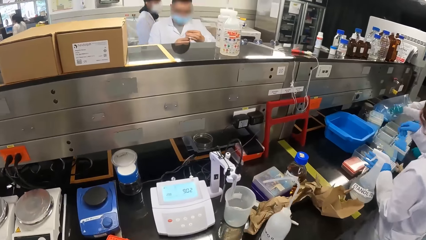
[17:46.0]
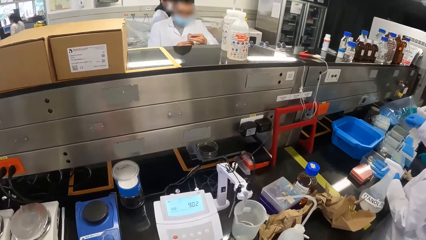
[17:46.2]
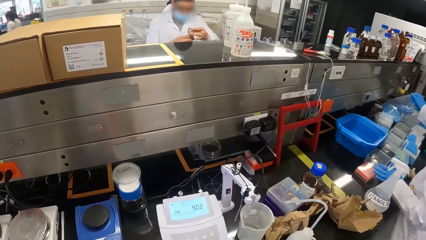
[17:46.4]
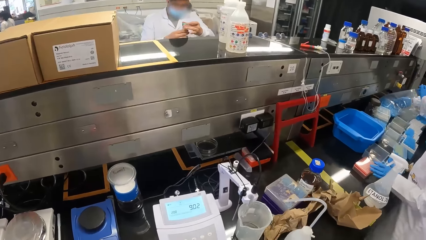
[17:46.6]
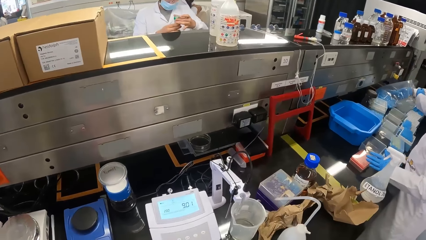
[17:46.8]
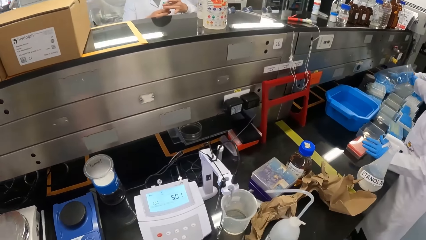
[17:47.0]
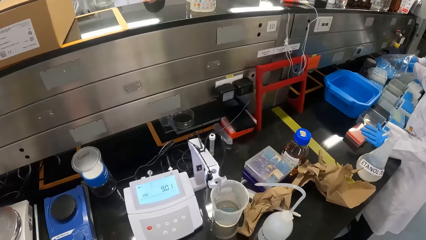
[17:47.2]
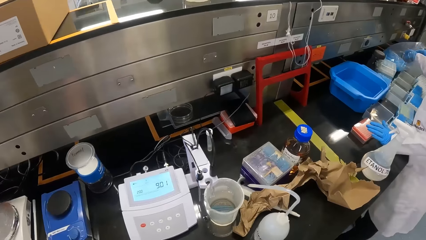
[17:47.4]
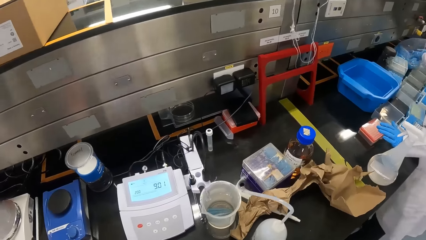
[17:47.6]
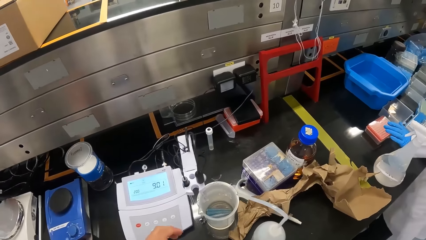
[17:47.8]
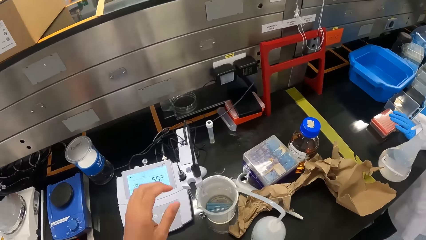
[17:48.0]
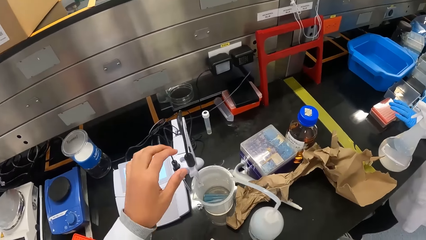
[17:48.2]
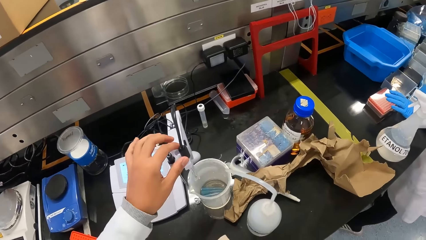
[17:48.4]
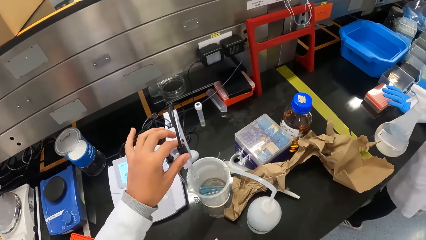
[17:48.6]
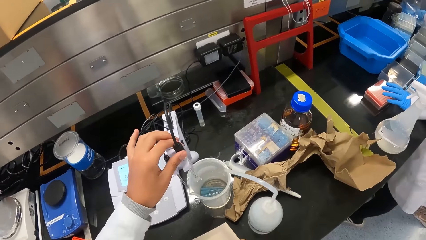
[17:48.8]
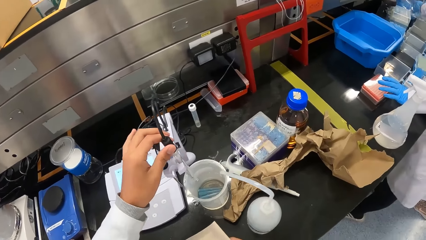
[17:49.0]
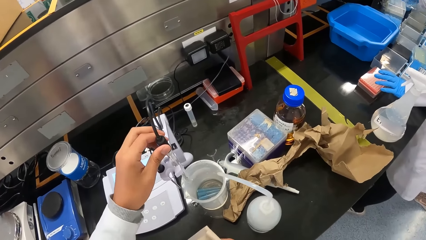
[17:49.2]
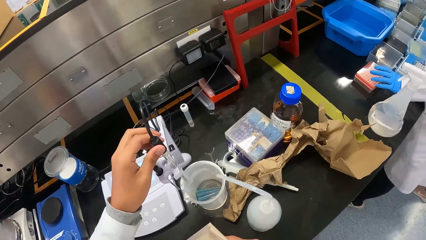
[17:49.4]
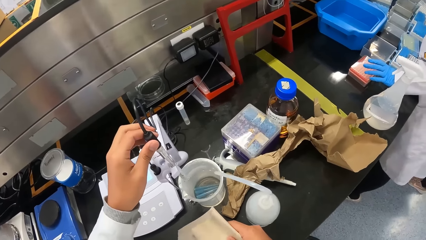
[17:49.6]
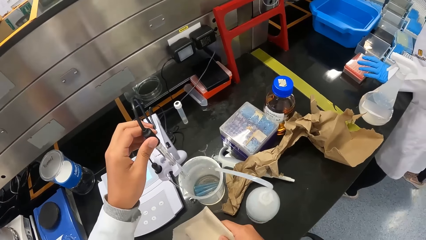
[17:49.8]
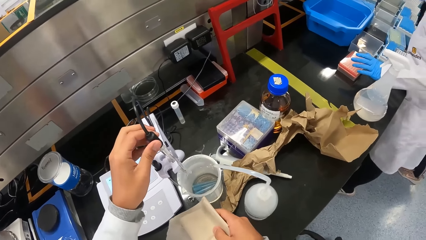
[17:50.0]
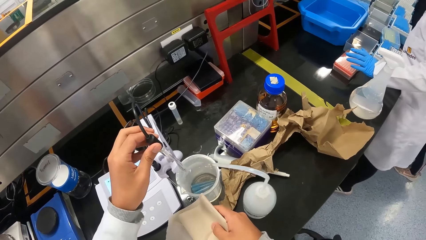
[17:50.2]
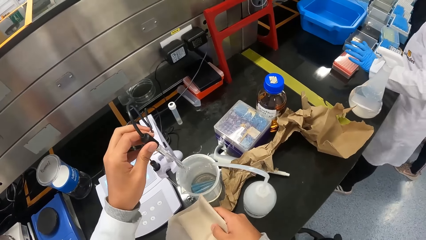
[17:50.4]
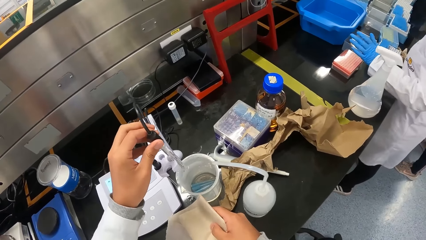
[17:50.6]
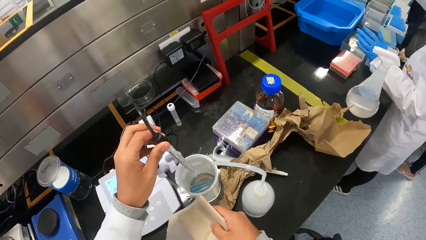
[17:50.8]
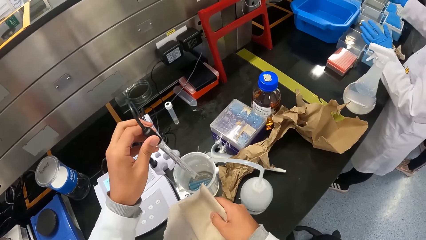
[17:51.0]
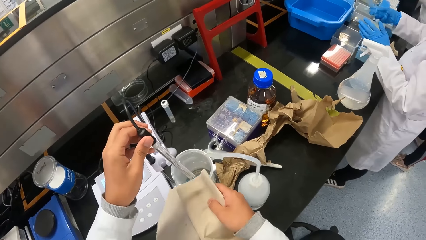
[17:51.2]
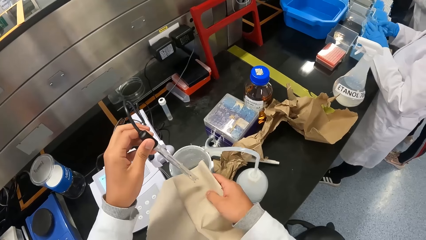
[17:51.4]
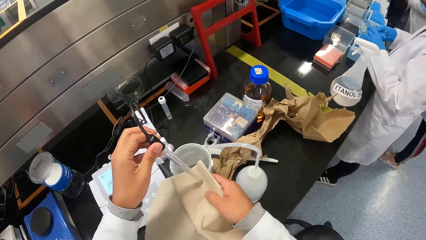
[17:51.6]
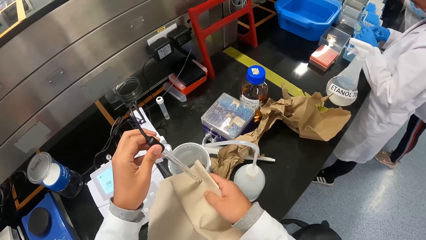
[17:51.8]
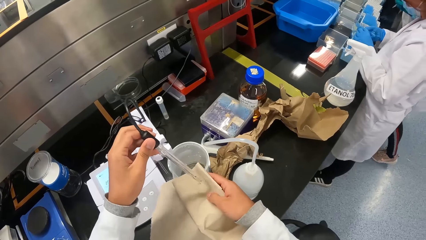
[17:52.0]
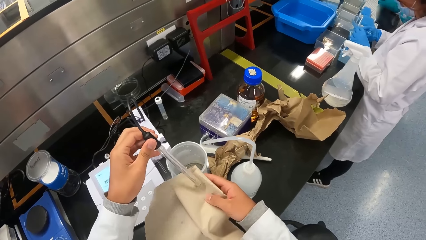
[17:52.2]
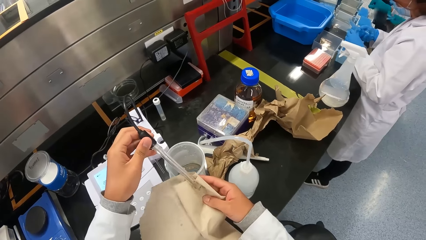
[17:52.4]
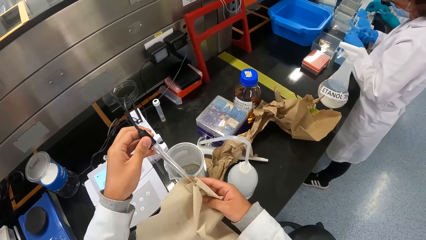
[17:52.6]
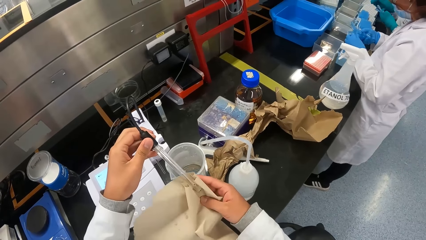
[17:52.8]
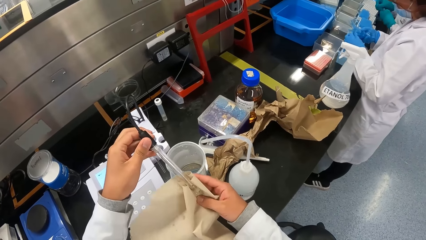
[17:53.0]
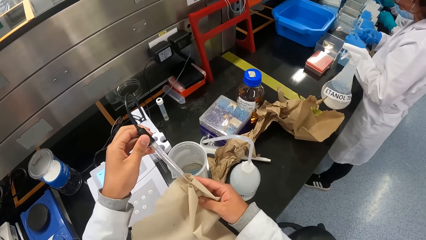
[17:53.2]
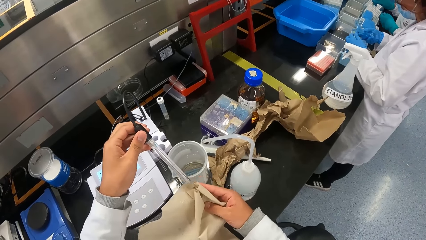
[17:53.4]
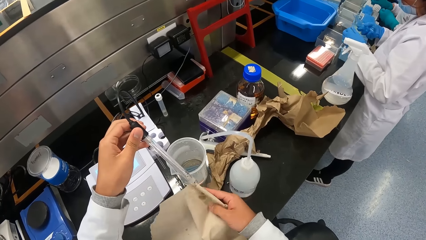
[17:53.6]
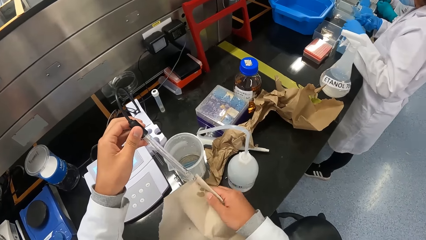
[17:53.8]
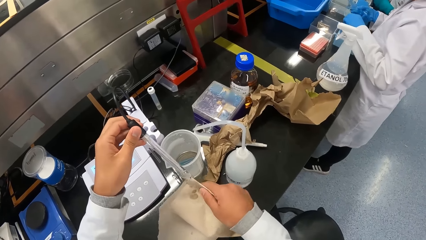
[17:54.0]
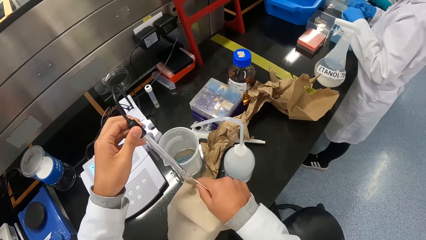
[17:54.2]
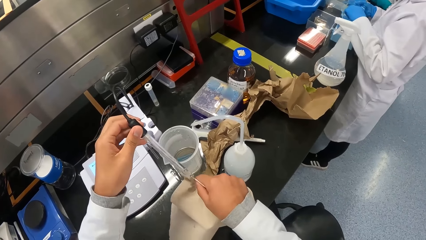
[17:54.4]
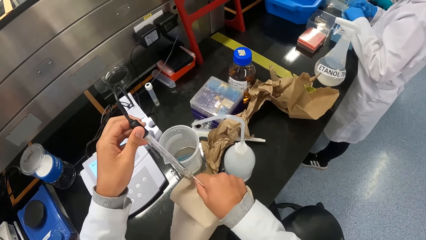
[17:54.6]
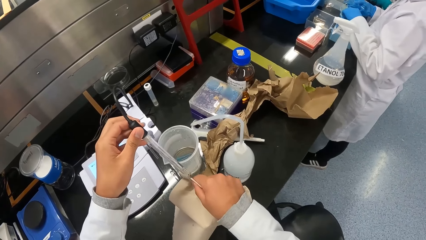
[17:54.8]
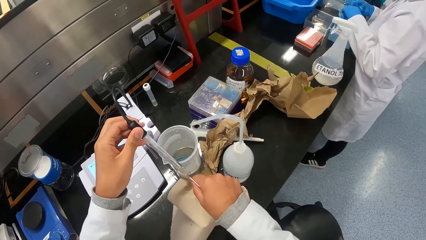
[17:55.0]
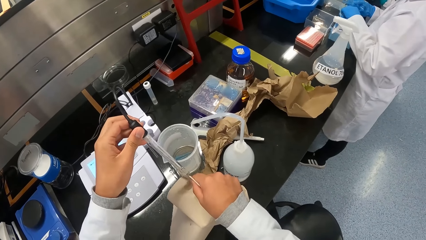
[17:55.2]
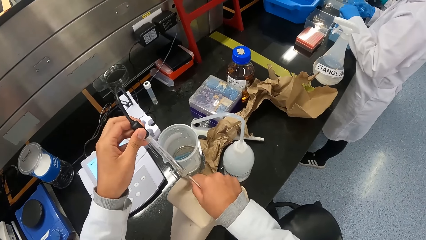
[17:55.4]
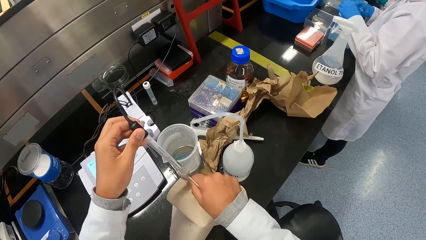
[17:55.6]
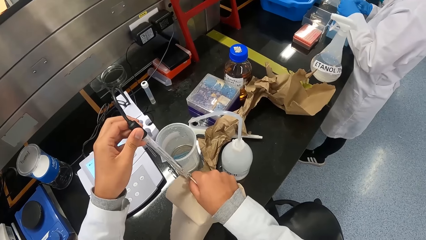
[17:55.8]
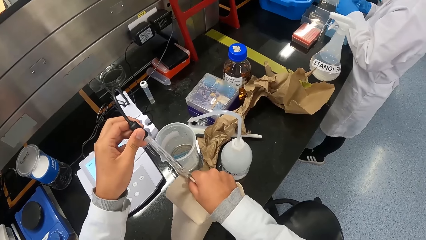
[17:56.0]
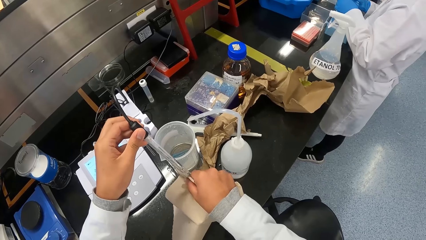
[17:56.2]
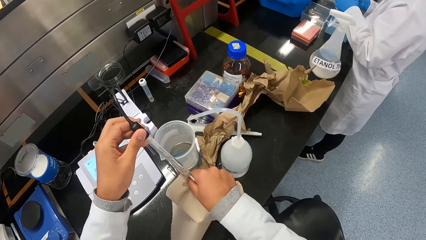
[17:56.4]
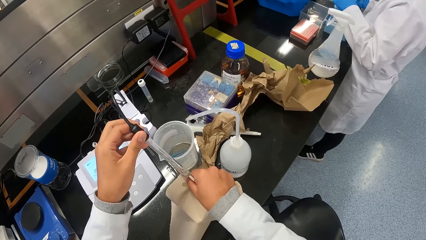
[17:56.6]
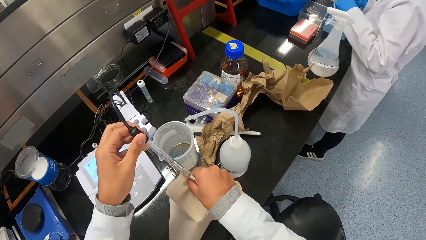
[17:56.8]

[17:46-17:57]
The camera wearer holds a napkin in his right hand. He pulls the electrode from the electrode holder of the pH meter on the workstation with his left hand. He rubs the electrode in his left hand on the napkin in his right hand. He wipes the test tube.

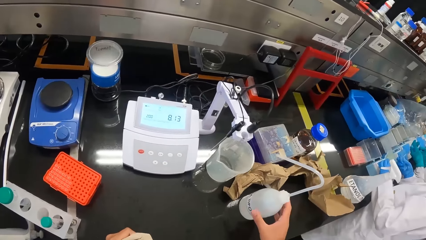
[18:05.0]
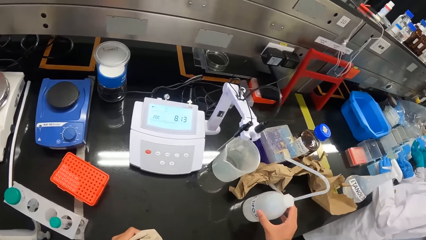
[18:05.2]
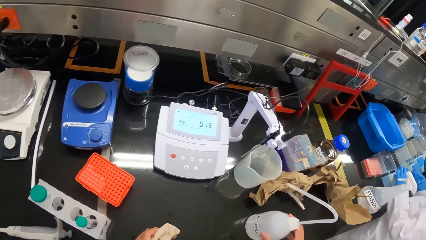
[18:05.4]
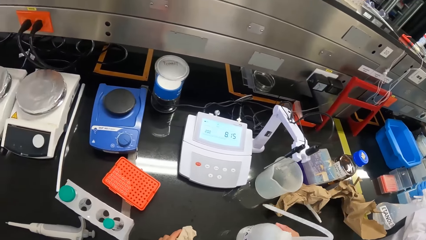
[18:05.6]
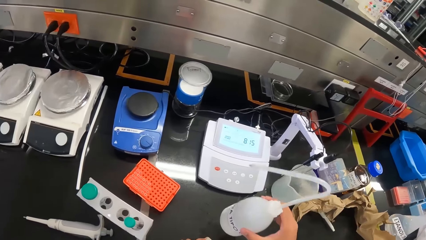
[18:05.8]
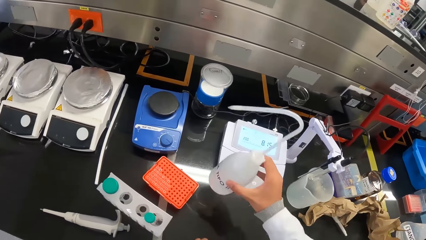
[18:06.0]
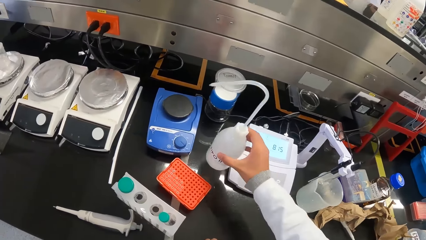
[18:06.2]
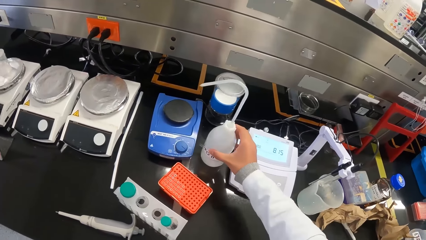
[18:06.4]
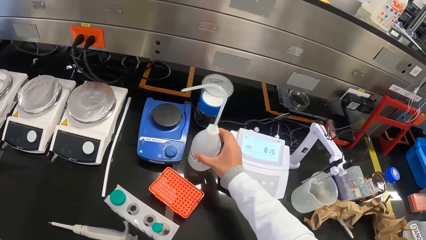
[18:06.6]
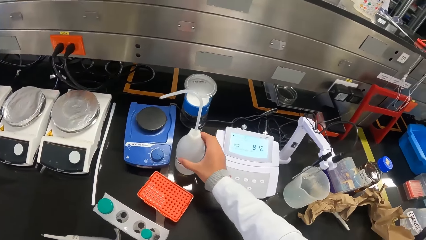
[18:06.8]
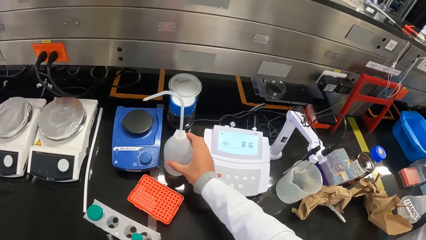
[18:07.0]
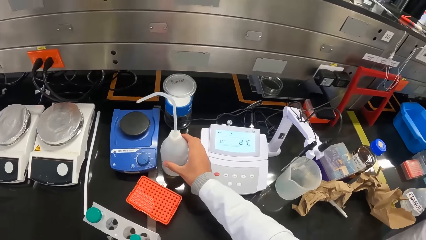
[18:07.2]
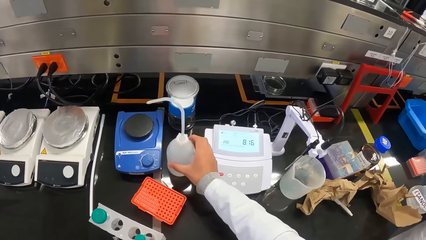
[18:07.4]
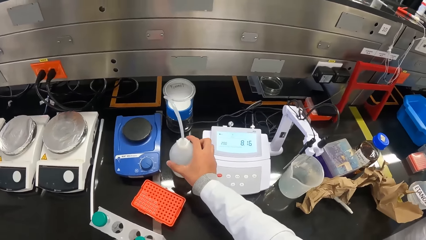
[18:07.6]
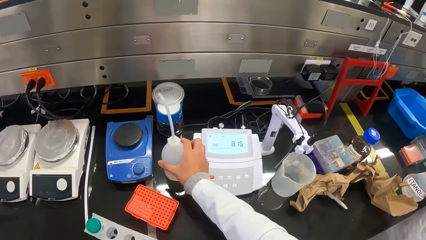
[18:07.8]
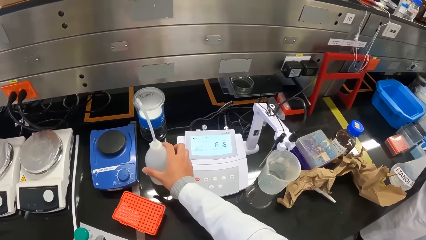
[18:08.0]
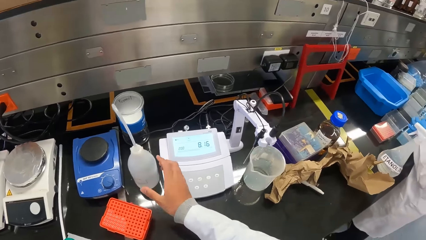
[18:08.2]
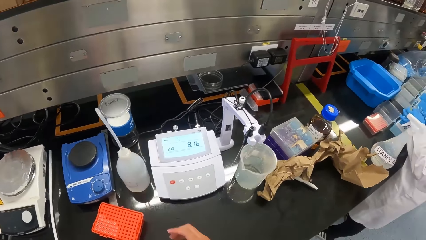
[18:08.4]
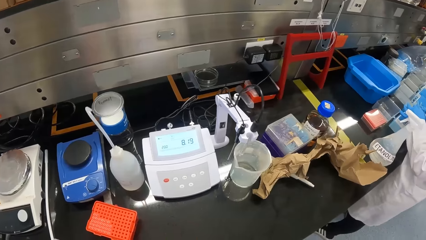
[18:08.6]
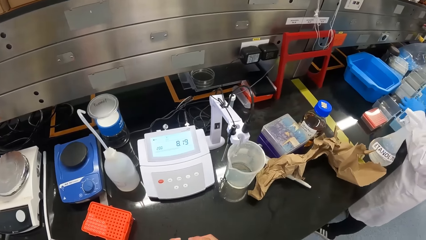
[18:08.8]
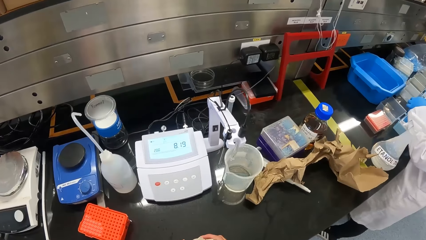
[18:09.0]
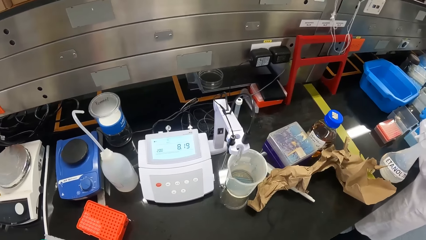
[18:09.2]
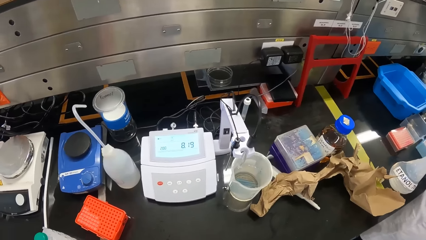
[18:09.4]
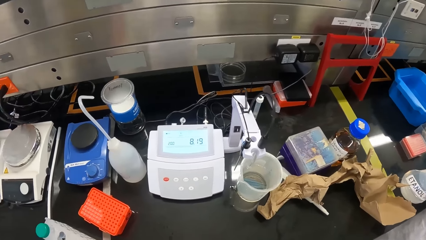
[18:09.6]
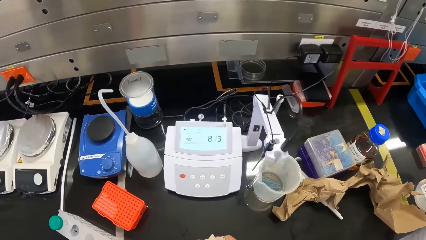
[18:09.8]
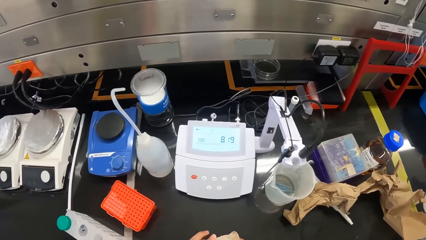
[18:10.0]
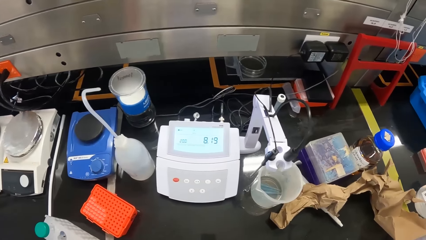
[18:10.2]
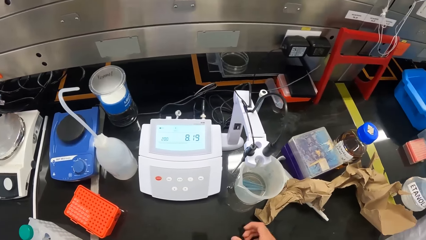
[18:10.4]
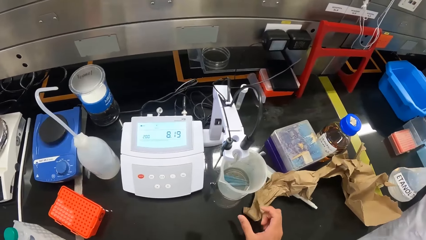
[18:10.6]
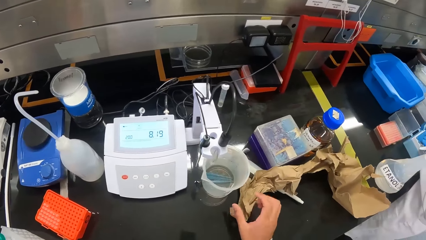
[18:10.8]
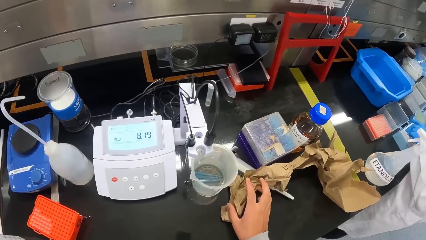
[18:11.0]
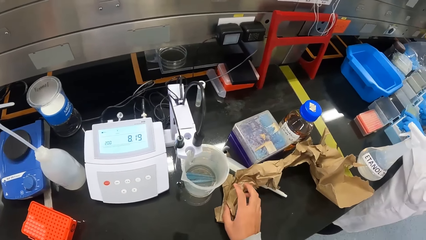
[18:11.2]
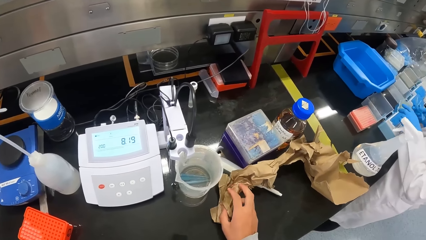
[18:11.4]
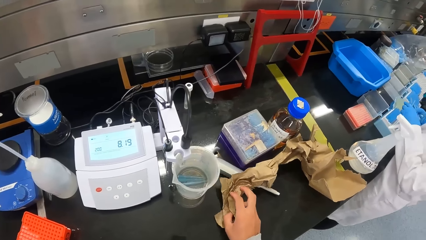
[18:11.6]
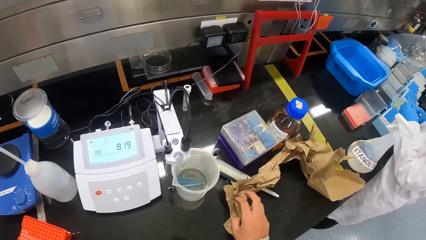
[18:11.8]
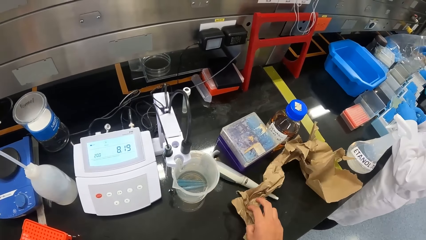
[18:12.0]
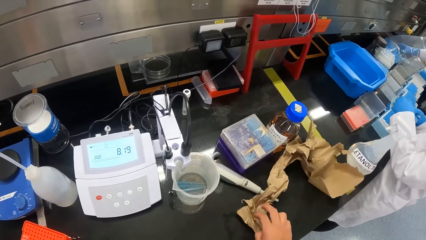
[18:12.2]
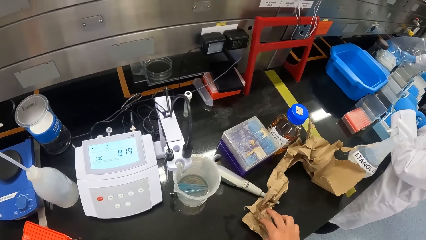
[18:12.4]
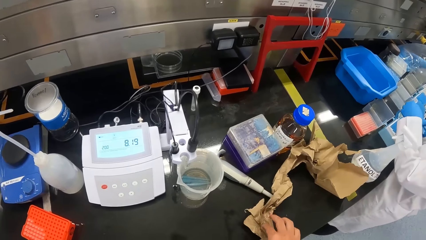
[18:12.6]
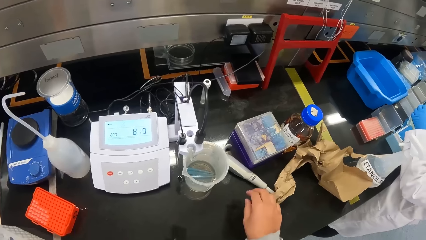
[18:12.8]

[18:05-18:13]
The camera wearer moves the wash bottle on the workstation with his right hand. He drops the wash bottle. He holds the napkin in both hands. He touches the paper on the workstation with his right hand.
